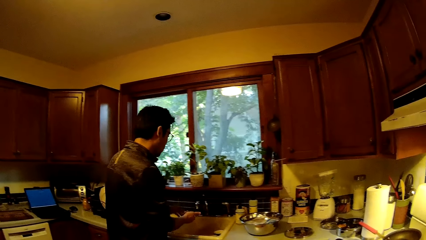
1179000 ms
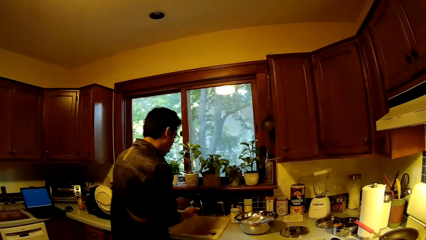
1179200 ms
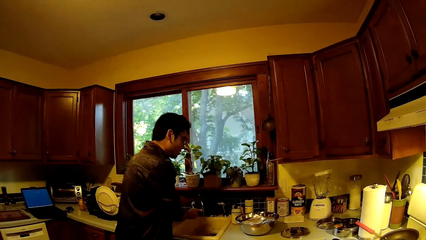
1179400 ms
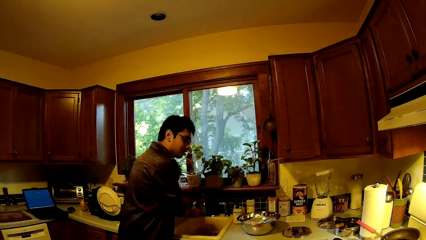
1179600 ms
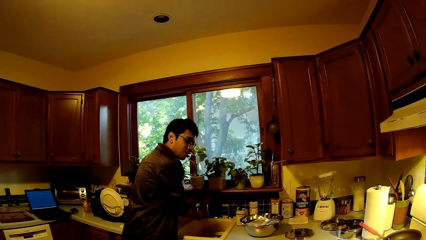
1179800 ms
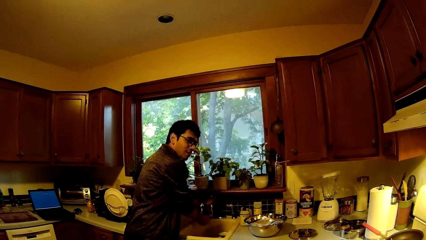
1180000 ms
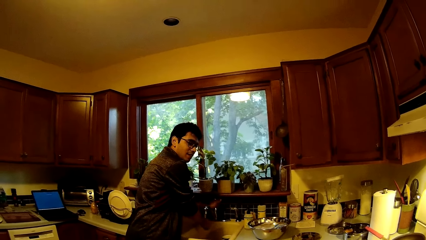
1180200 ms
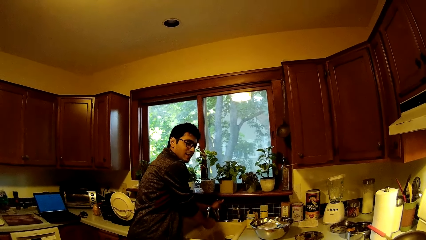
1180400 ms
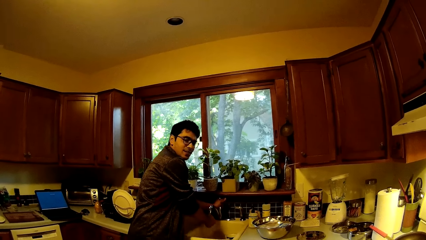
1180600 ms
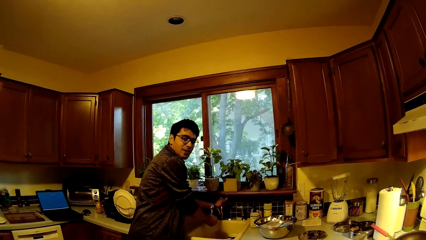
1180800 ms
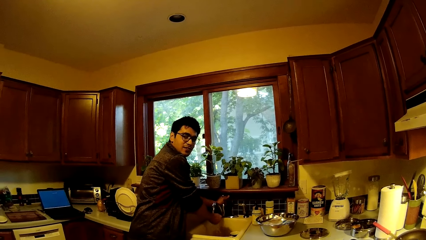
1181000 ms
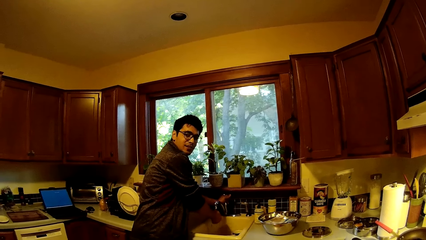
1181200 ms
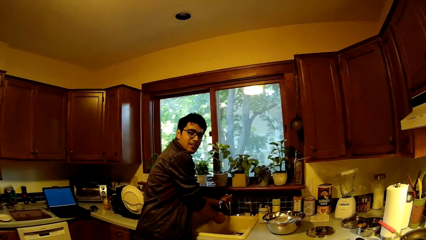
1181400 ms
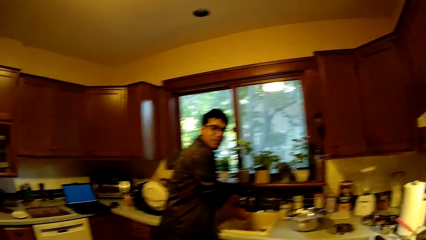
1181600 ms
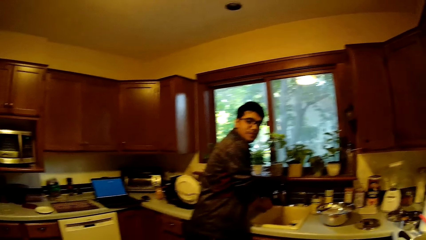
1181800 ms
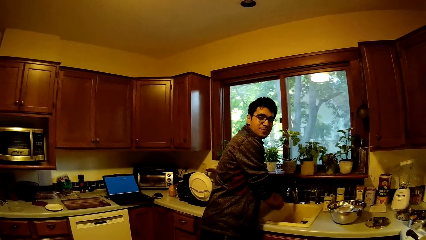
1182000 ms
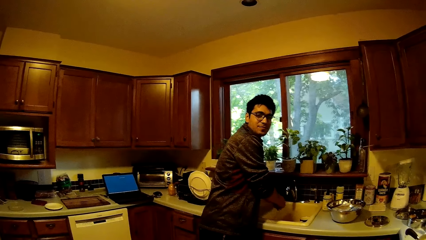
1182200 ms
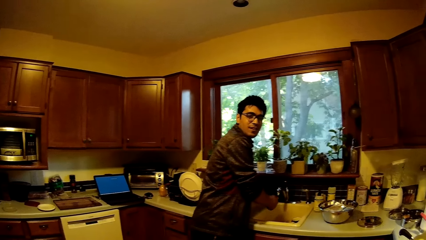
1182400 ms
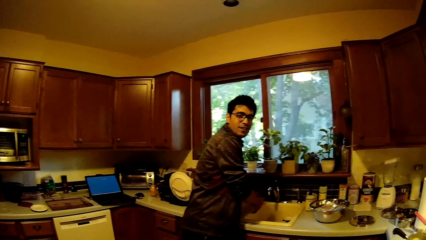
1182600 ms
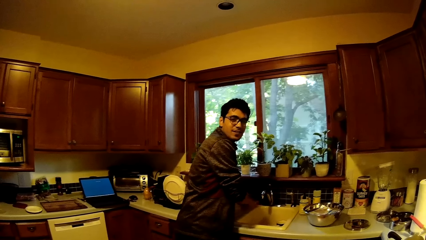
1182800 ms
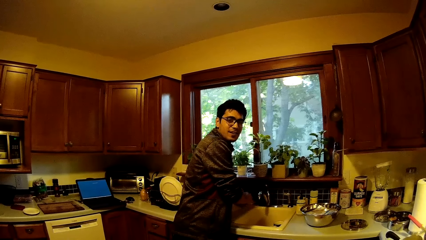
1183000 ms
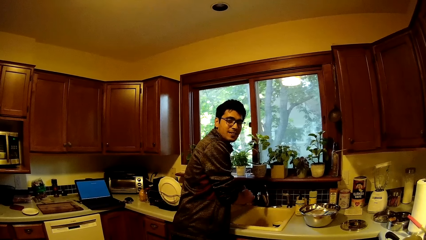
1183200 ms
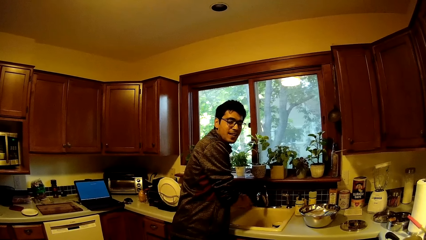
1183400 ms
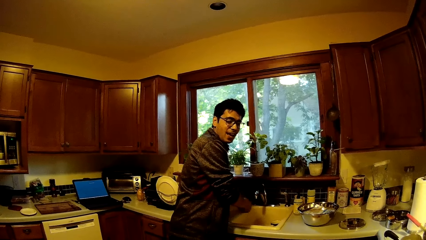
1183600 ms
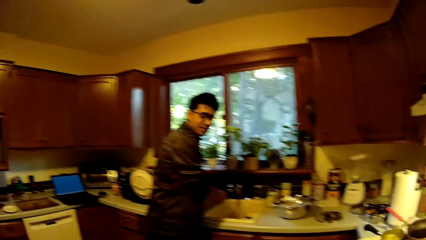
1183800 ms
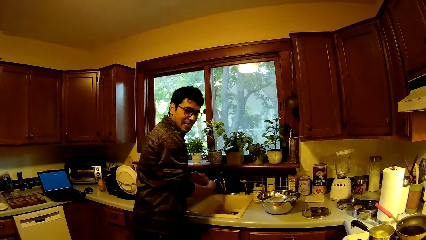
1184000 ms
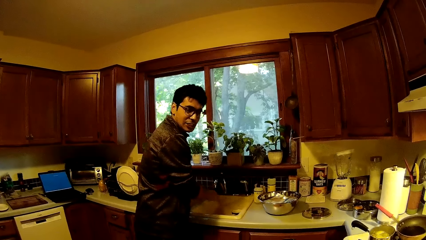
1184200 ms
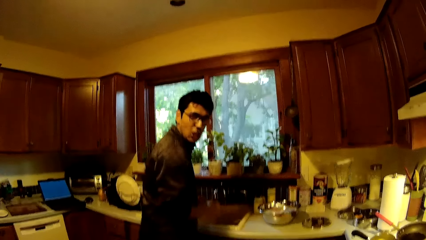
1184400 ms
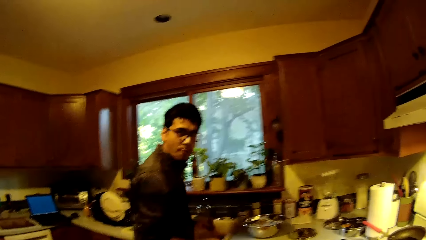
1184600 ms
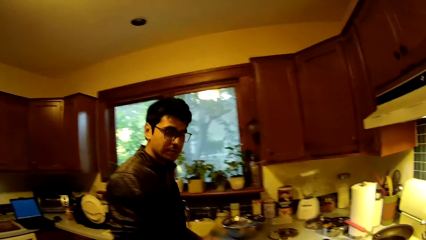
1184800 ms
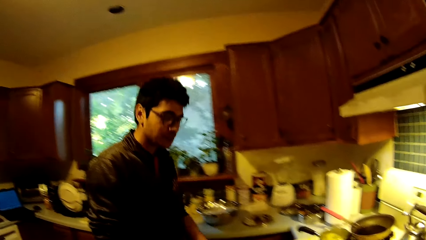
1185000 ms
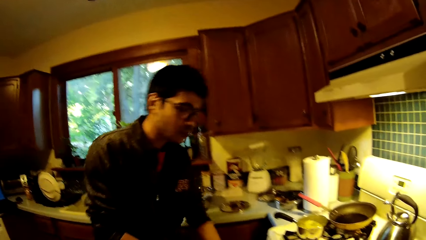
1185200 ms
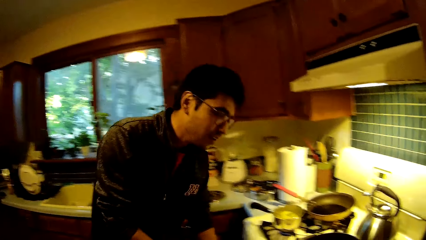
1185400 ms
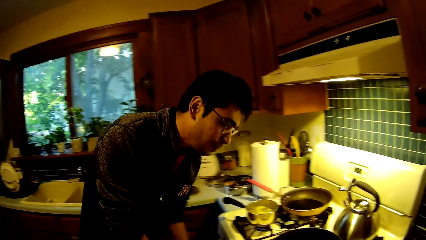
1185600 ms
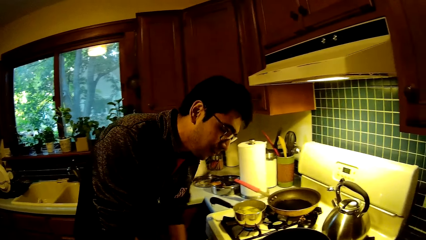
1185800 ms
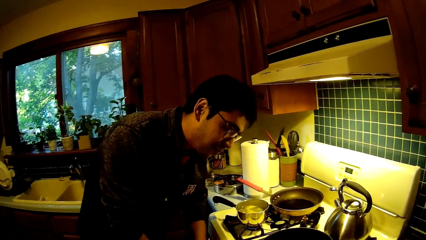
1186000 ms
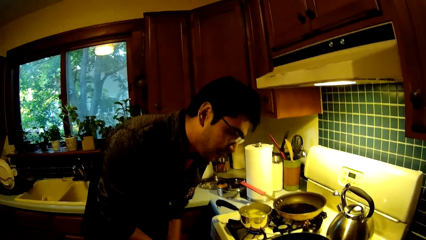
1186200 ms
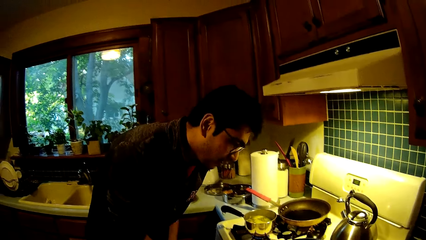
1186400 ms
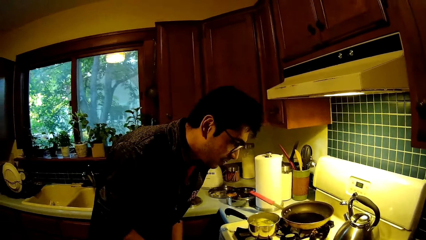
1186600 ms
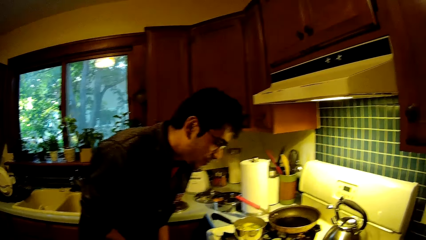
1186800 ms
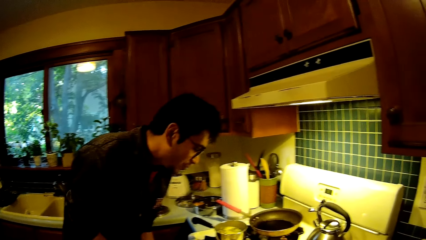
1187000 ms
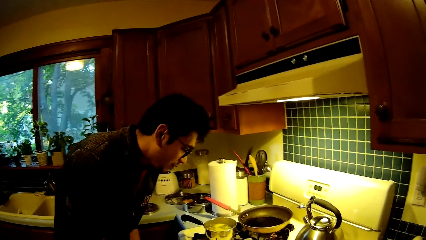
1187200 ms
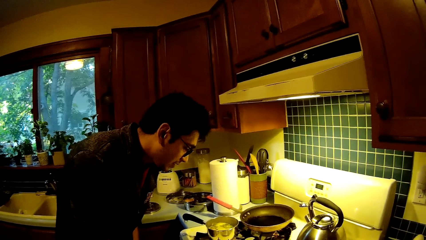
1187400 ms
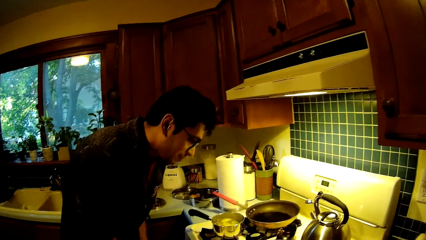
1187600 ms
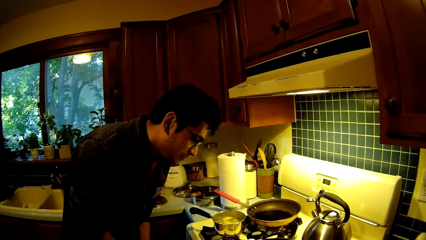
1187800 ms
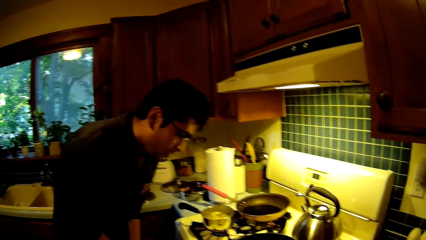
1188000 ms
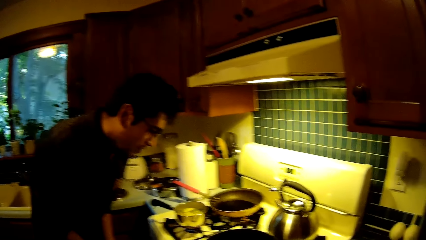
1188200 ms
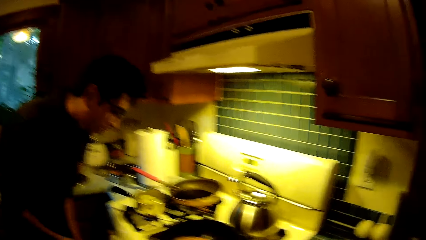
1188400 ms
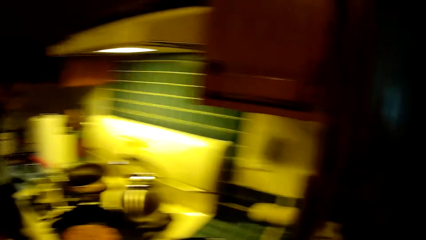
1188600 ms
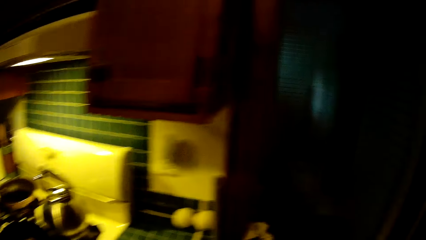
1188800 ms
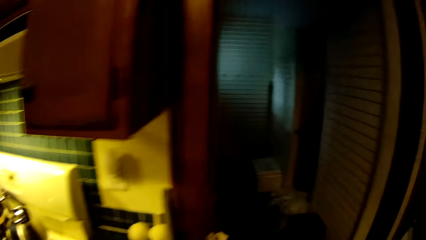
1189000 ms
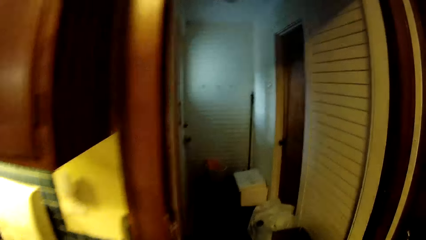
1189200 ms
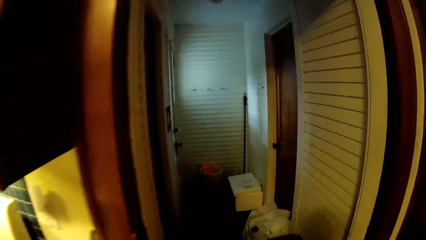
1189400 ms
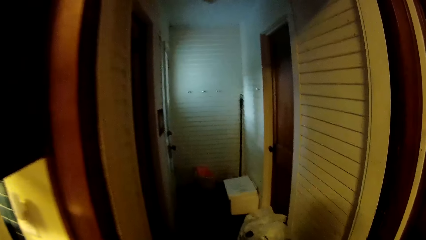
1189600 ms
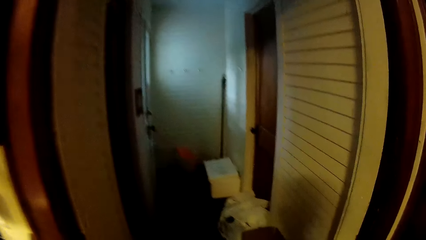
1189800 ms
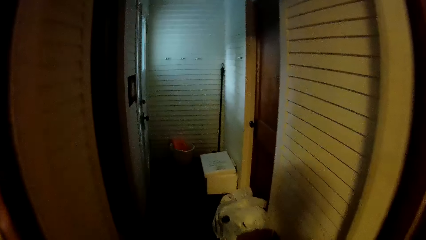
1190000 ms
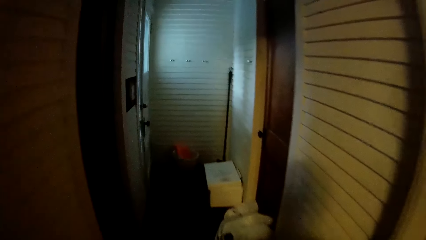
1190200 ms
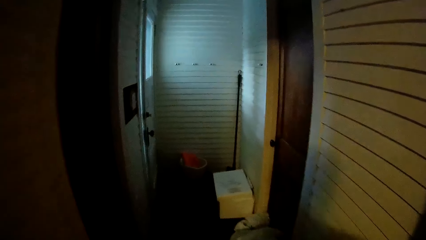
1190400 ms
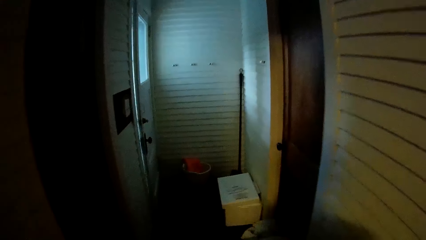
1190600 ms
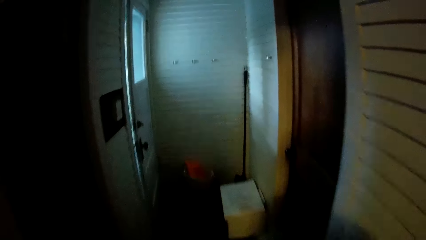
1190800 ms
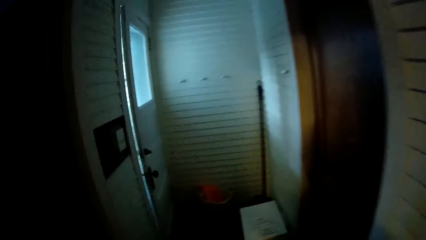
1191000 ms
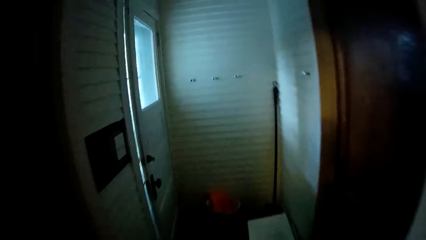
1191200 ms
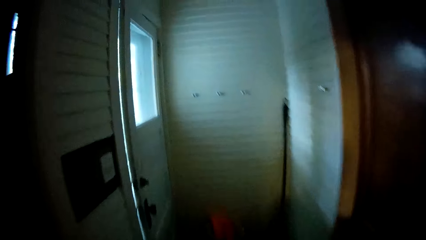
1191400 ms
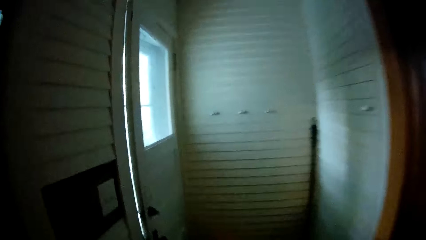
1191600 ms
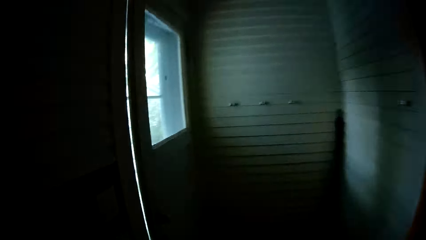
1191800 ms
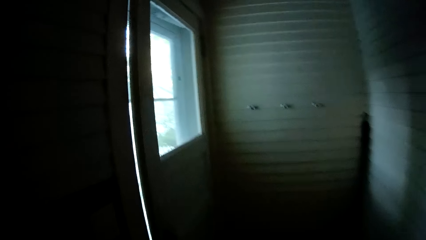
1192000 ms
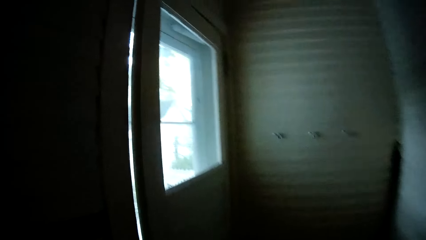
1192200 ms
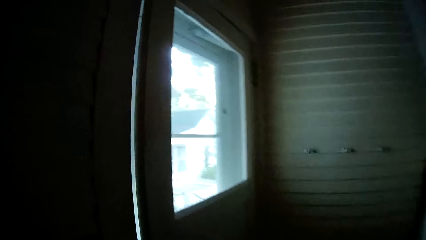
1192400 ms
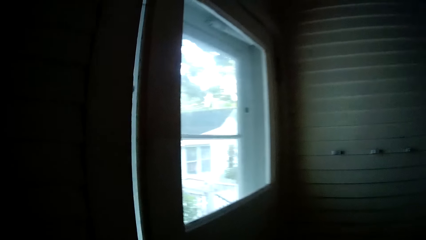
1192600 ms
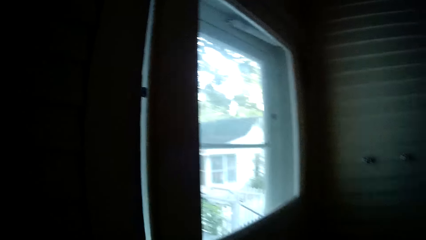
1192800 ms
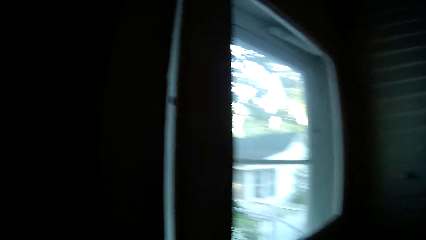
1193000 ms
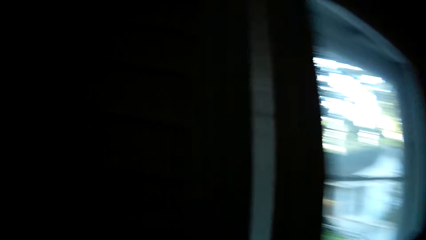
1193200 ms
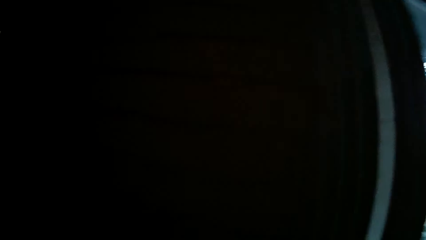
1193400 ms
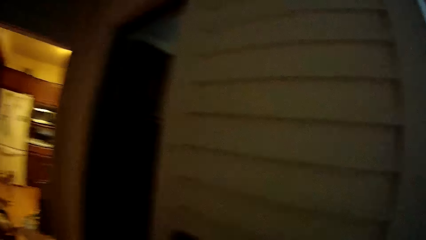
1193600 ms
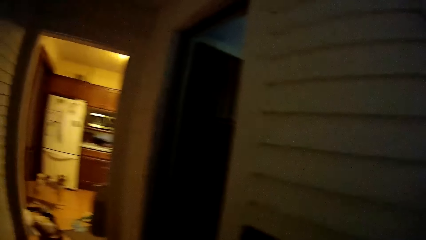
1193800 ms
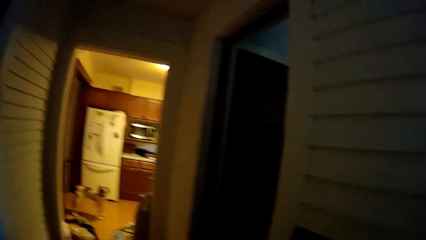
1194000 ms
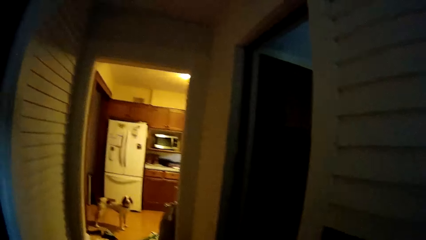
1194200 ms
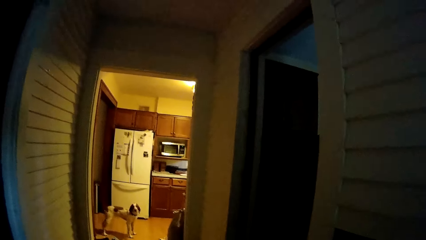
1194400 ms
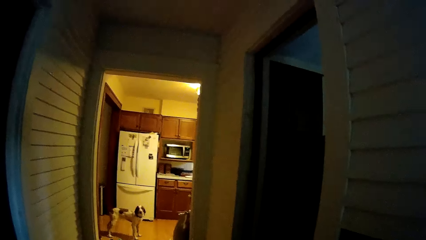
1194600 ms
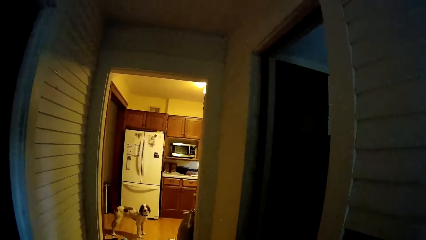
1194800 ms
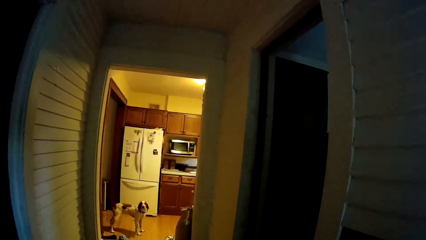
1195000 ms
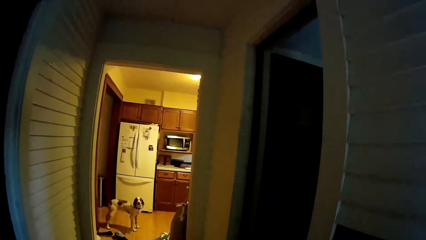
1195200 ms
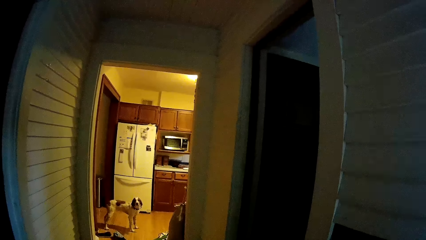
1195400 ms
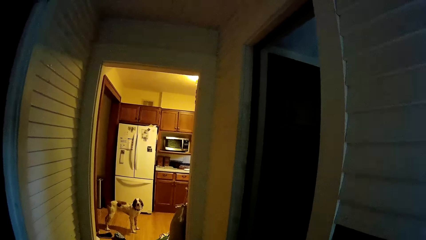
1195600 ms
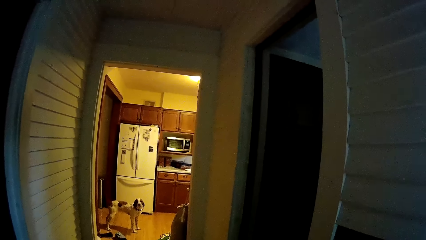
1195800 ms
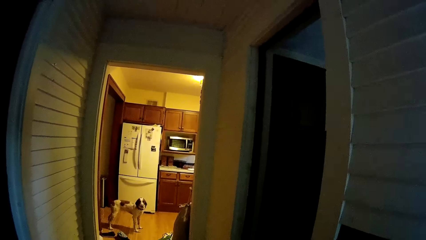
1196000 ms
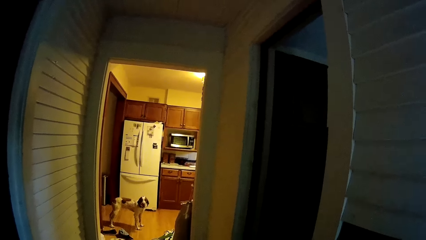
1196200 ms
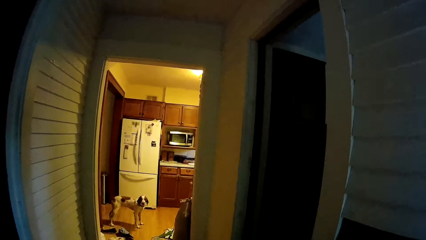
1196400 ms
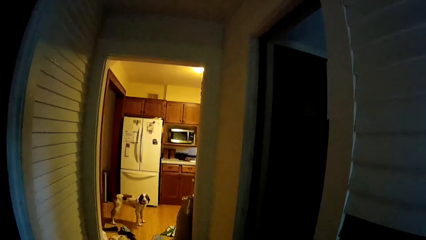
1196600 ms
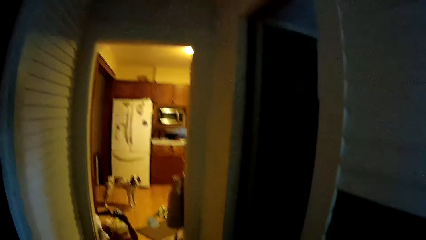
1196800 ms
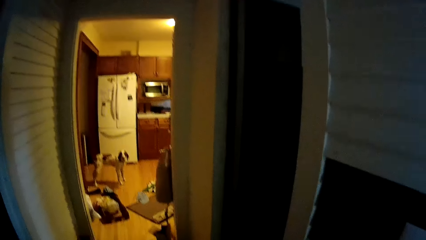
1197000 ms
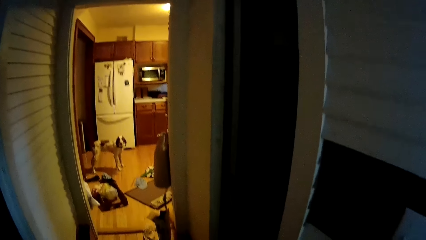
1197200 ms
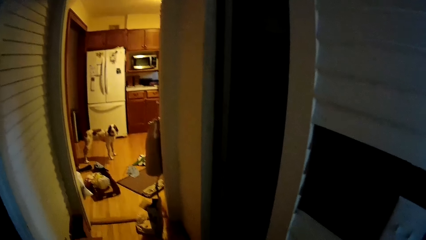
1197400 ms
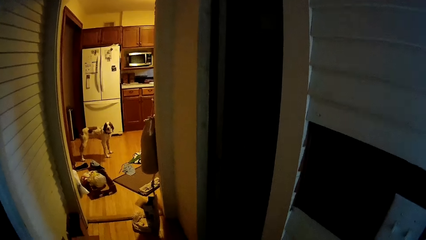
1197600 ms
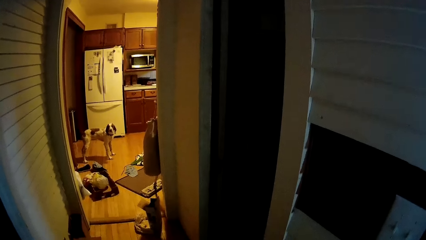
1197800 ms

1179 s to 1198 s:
A man washes his hands with water from a tap. He wipes his hands. The camera wearer walks around the room. They turn around.
